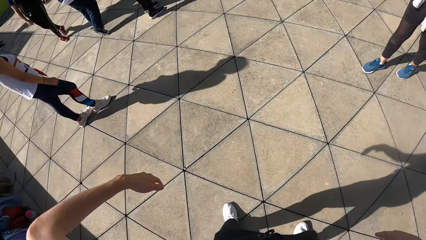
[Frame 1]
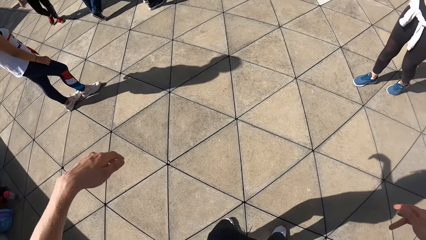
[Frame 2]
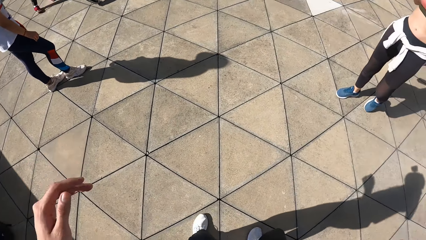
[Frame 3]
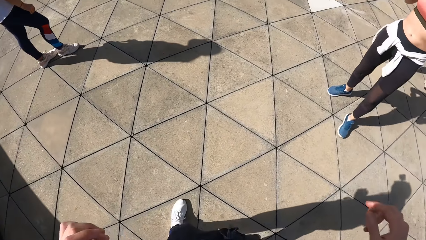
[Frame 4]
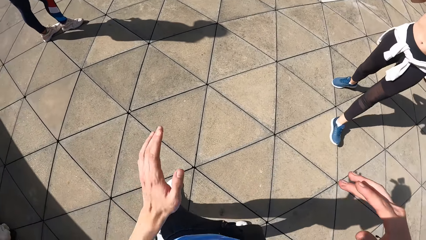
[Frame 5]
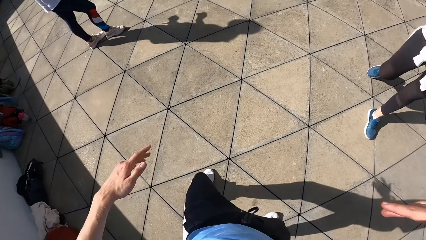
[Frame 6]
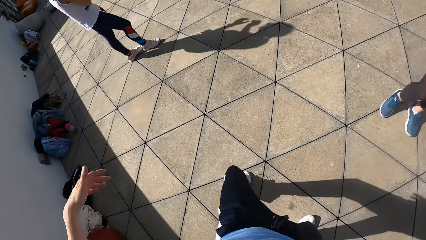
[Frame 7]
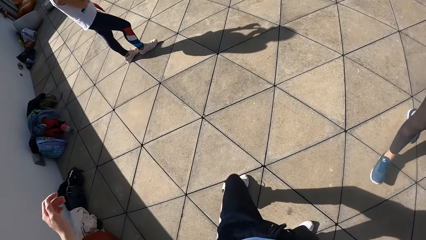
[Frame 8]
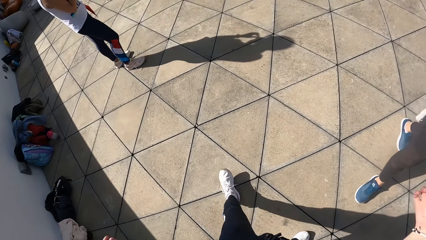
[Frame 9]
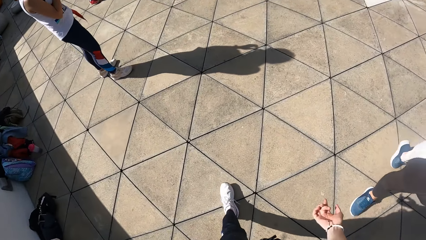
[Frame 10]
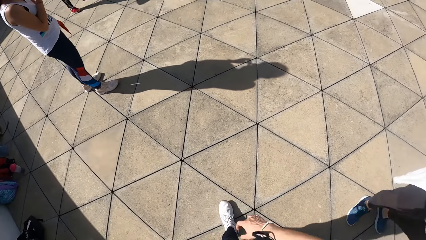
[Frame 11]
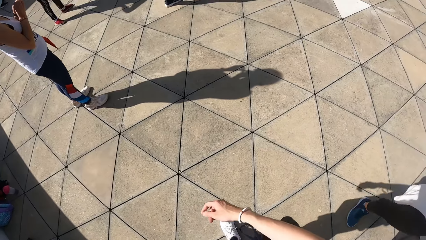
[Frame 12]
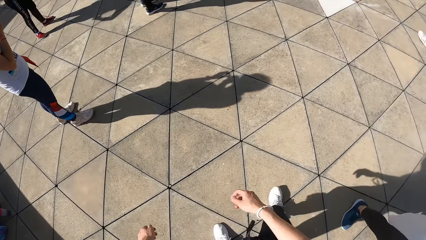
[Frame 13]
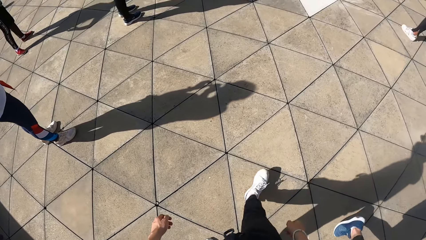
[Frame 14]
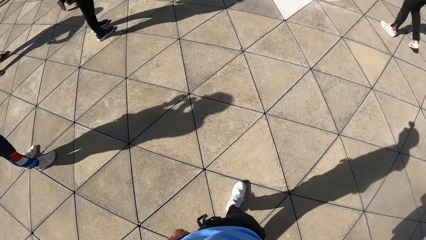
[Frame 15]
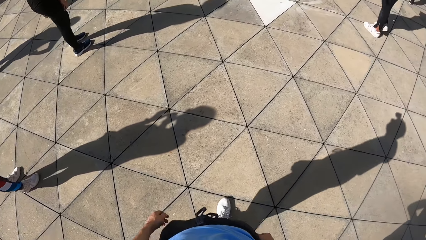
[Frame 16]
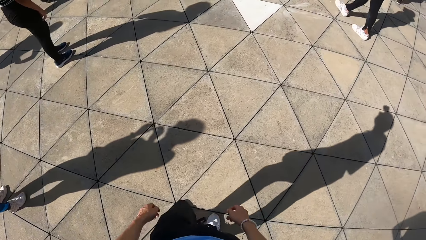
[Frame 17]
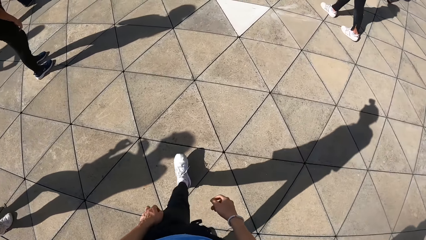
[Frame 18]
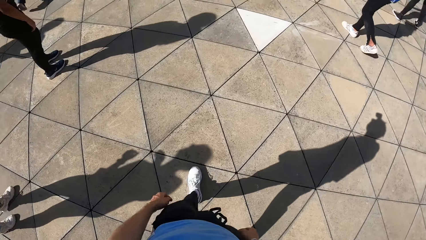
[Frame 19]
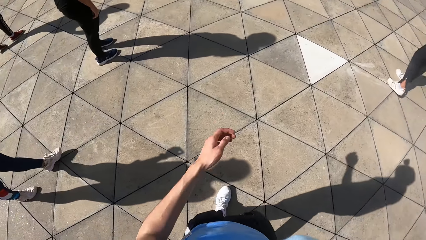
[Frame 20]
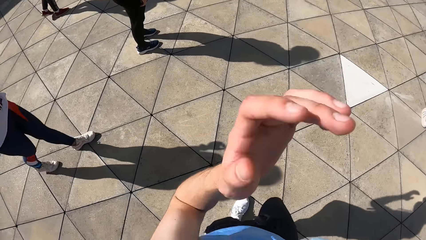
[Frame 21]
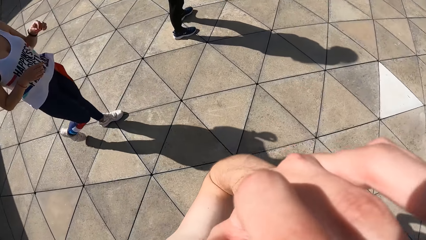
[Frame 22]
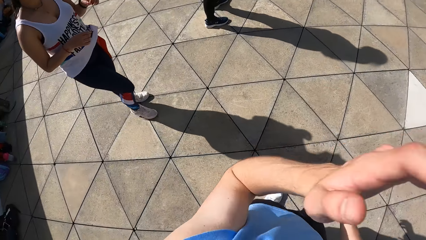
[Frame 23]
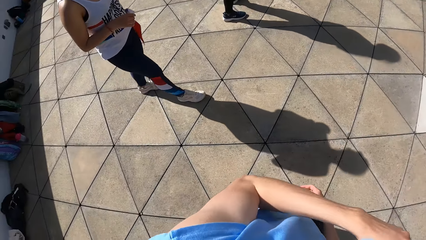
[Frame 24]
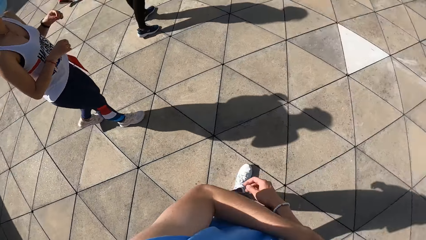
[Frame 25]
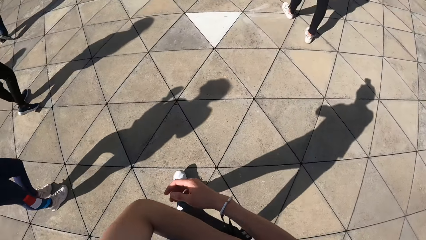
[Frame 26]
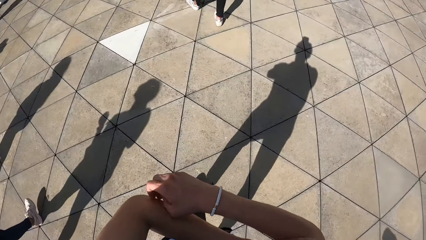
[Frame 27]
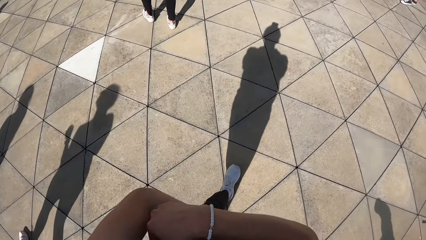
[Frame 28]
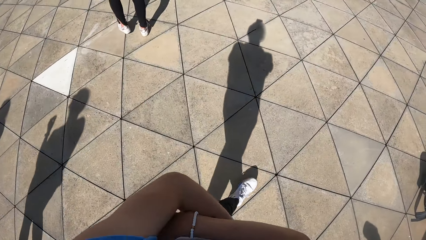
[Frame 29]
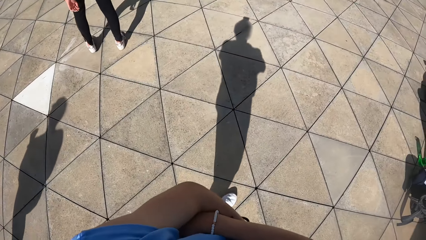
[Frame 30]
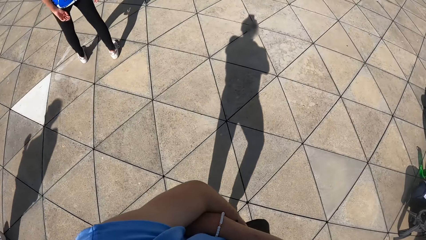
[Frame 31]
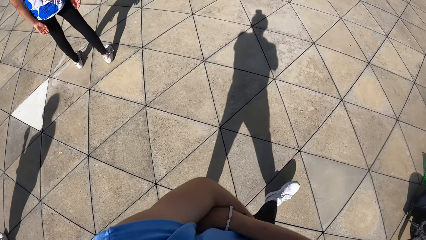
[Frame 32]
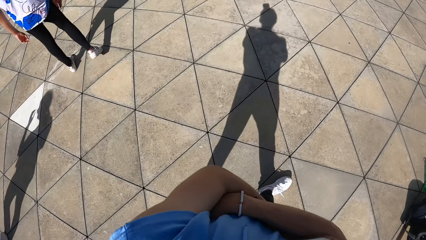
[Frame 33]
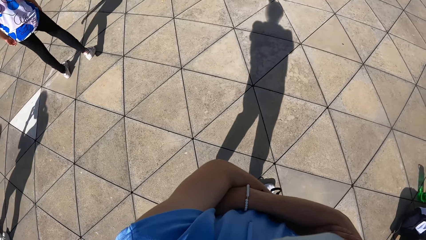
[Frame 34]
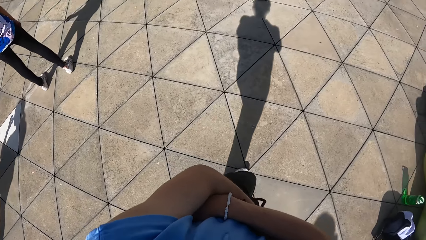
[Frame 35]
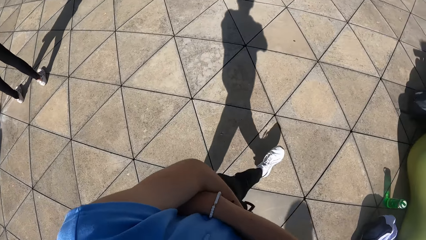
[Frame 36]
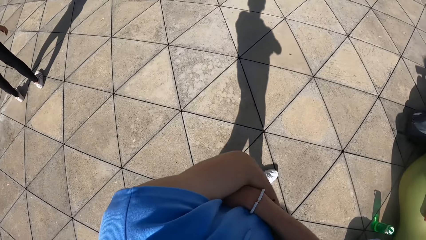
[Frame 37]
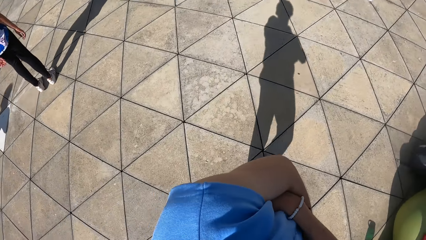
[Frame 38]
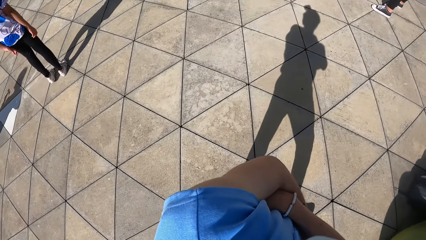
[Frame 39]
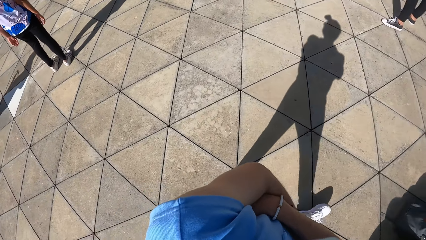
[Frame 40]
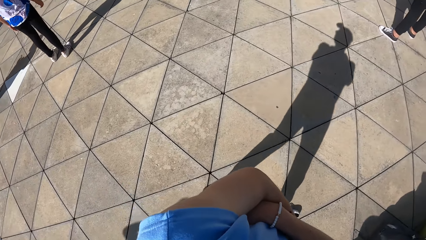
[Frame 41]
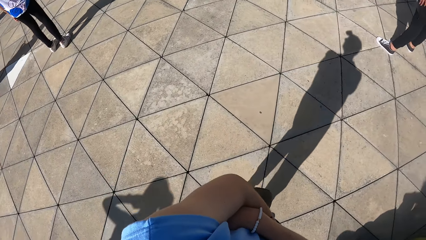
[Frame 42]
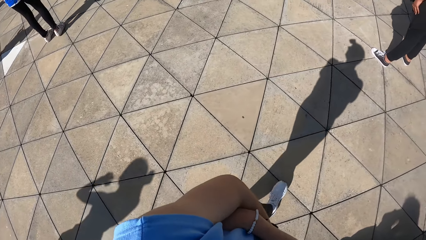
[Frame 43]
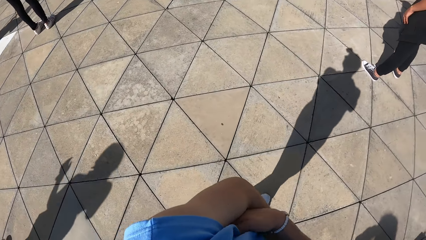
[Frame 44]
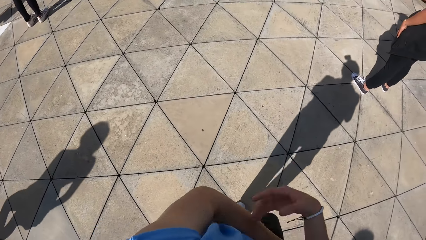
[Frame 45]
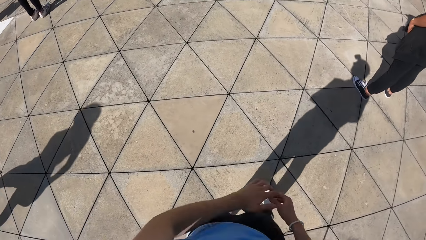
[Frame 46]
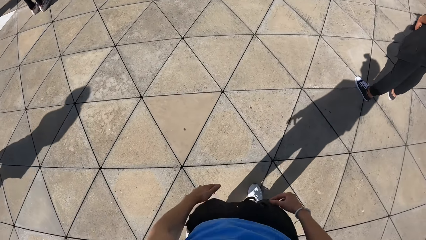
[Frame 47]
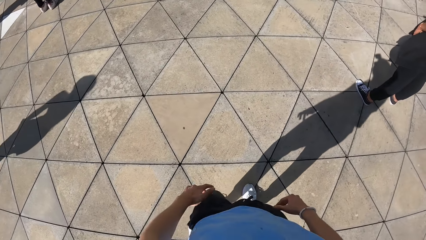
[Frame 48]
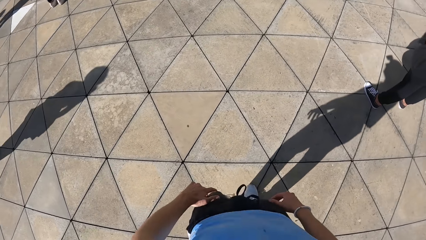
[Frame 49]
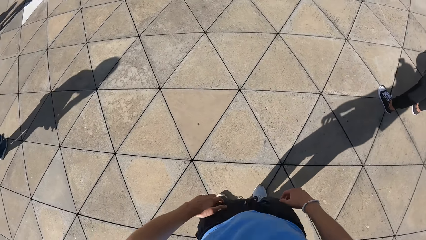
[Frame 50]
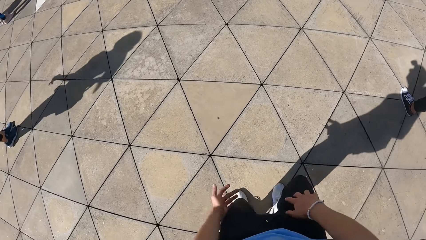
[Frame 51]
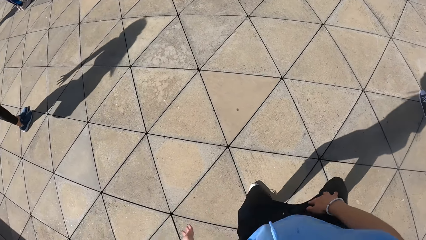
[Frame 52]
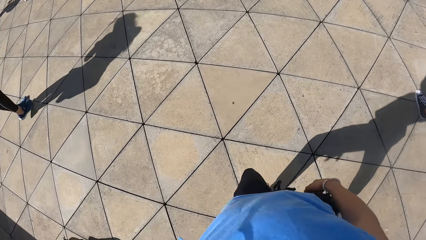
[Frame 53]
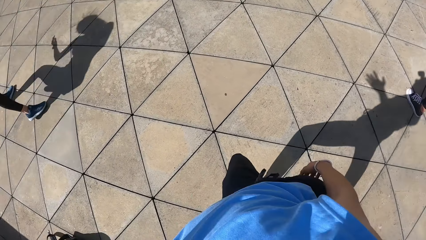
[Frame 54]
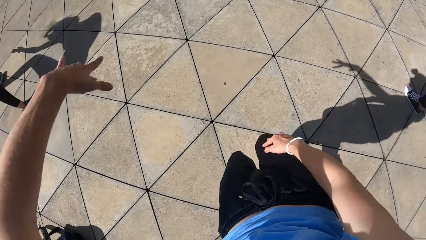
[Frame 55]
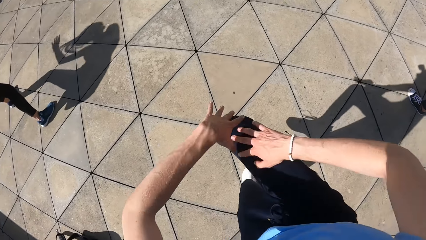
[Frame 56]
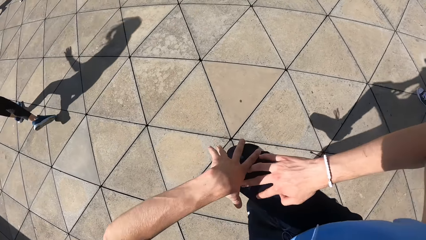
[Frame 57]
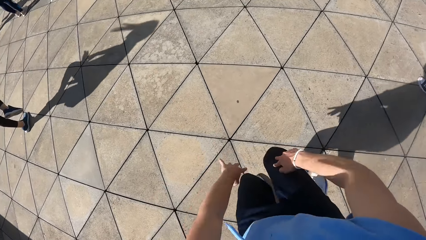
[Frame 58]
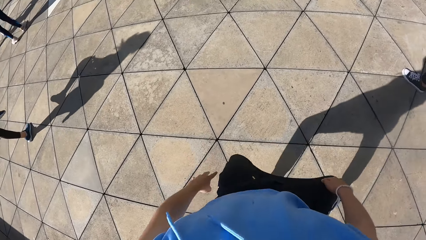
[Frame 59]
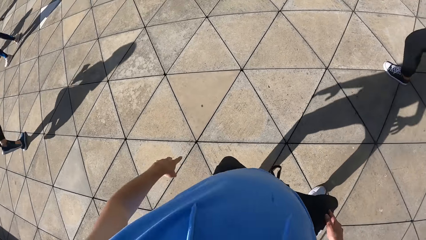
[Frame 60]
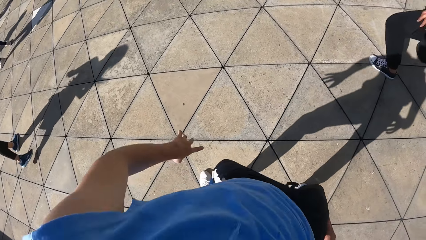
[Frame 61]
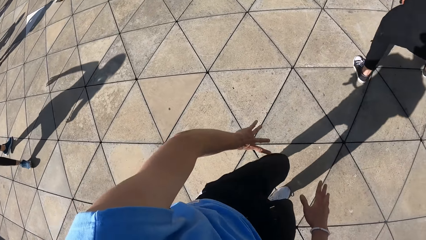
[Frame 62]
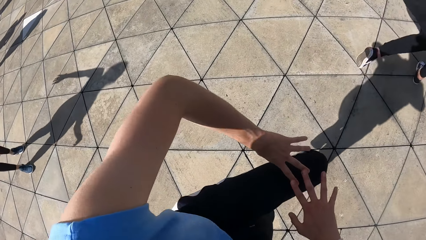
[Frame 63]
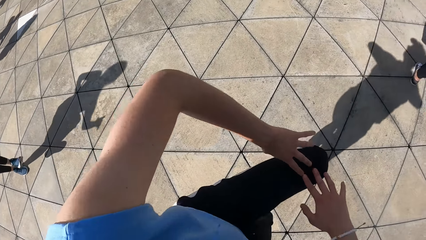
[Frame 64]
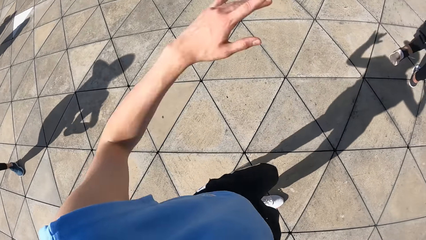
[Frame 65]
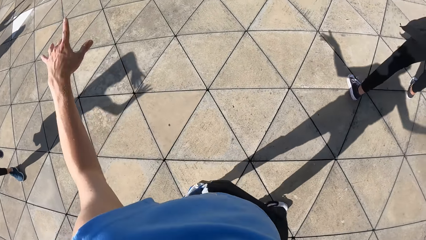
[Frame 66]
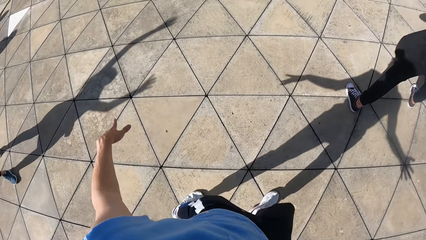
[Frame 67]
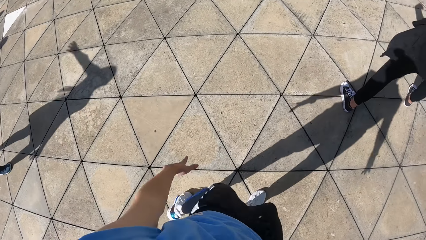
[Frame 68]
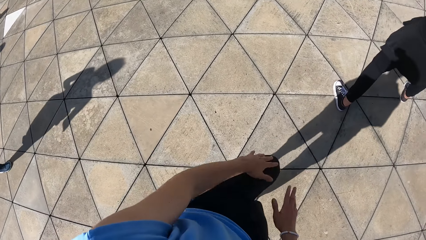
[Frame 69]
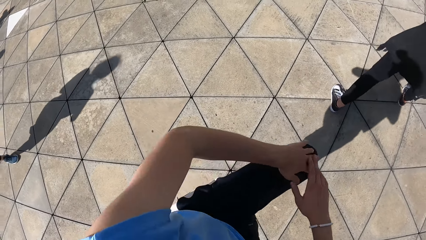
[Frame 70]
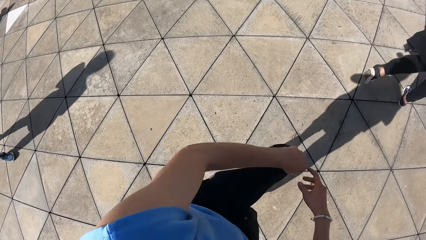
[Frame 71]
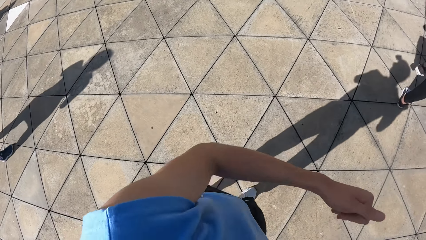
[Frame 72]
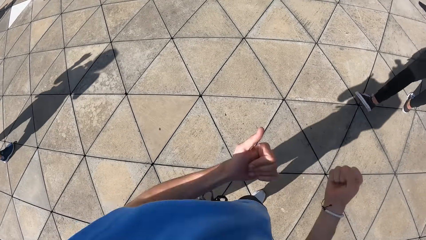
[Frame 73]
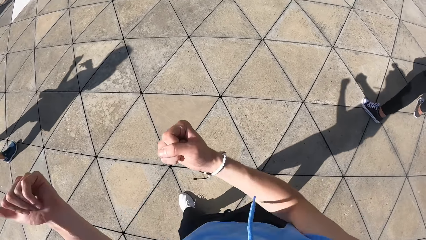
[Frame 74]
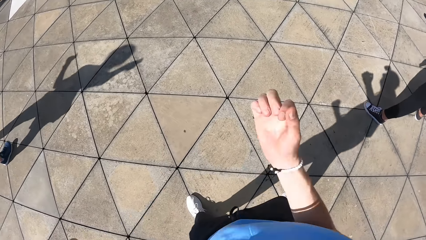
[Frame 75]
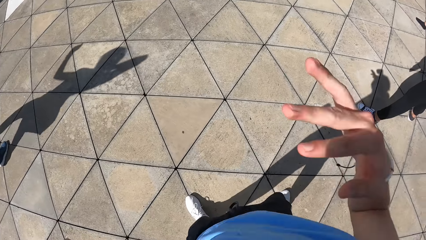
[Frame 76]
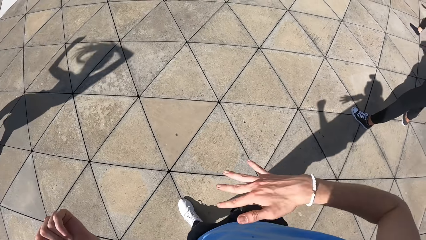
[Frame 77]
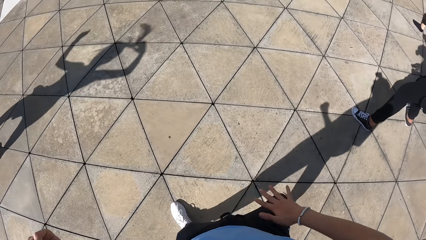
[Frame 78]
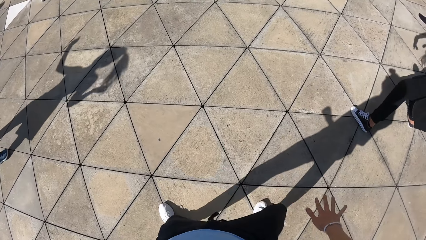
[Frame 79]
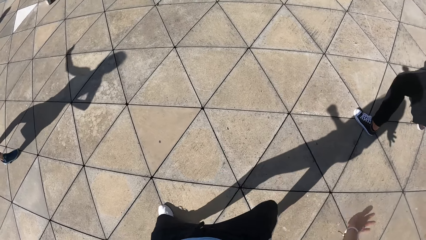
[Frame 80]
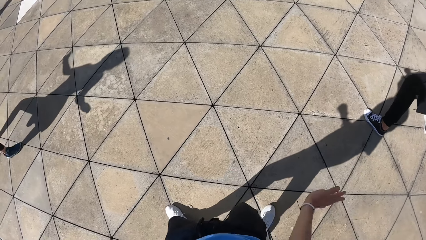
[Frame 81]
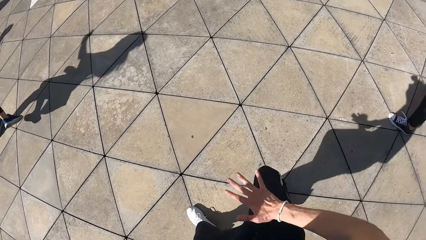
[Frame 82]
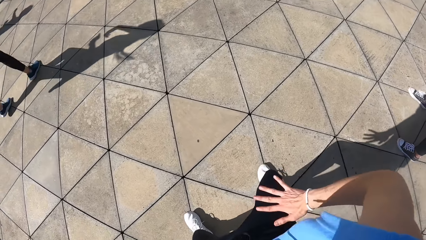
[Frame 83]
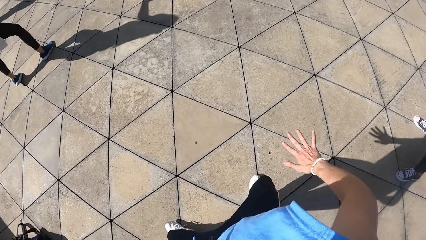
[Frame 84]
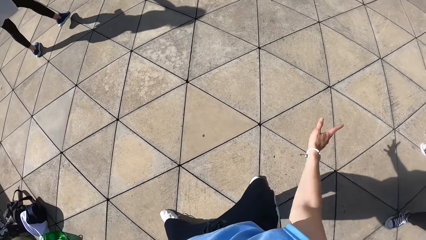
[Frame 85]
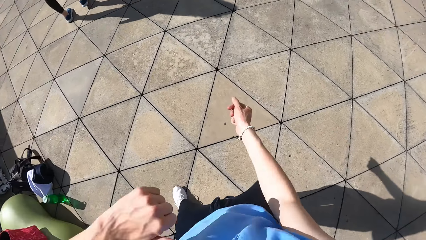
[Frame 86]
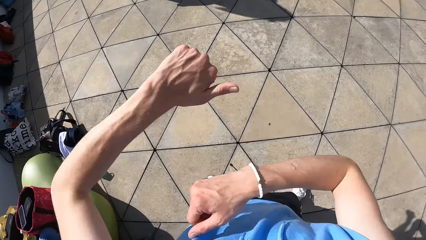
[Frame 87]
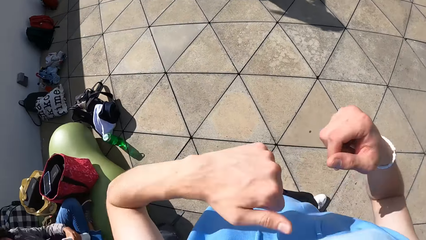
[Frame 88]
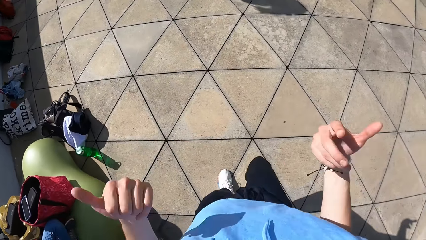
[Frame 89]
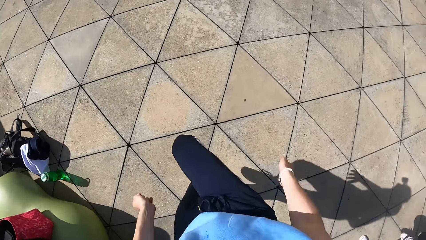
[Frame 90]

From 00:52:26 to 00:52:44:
The camera wearer walks on the slab. He touches his face with his left hand. He folds his arms. He dances. He teaches dancing on the slab.
